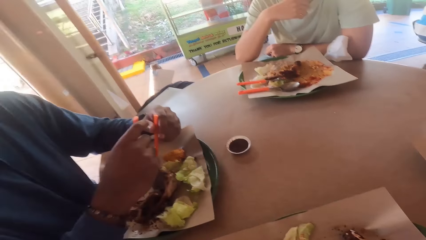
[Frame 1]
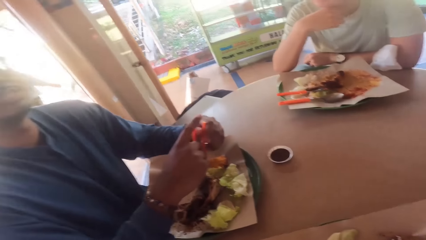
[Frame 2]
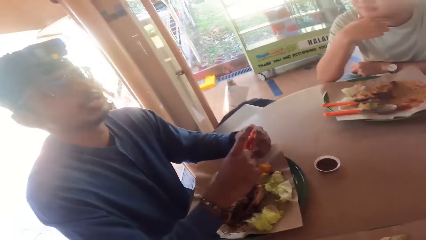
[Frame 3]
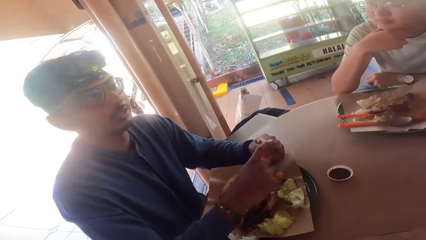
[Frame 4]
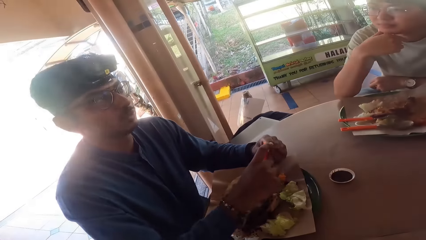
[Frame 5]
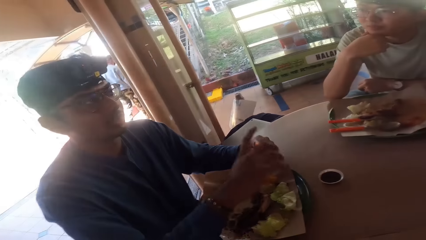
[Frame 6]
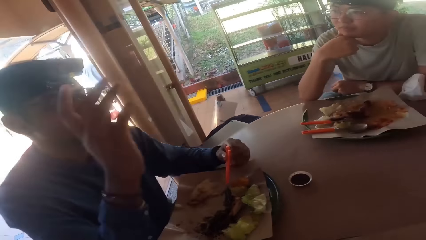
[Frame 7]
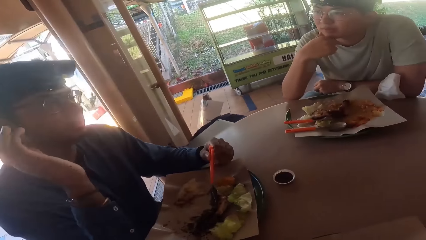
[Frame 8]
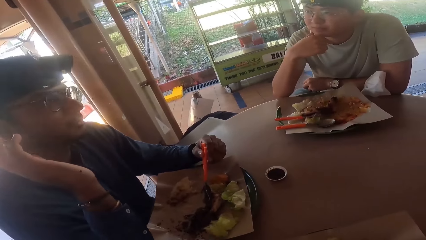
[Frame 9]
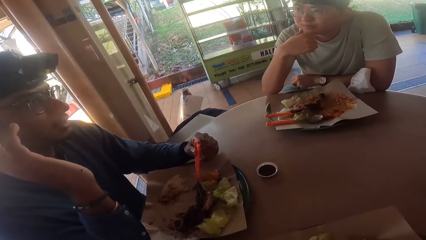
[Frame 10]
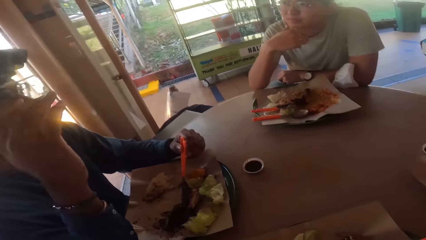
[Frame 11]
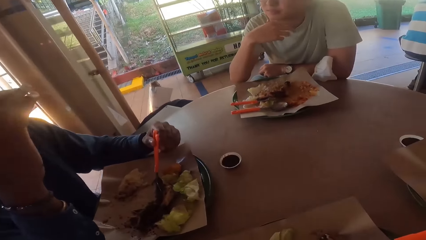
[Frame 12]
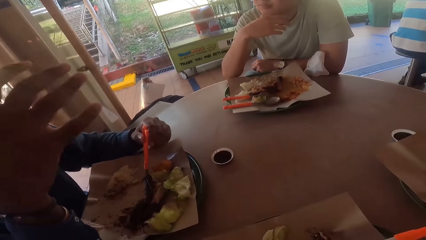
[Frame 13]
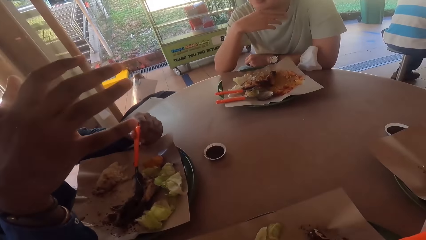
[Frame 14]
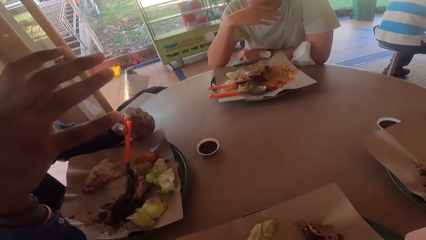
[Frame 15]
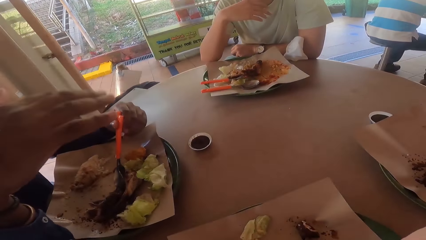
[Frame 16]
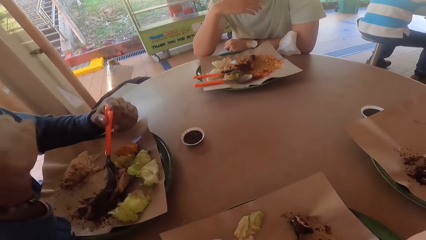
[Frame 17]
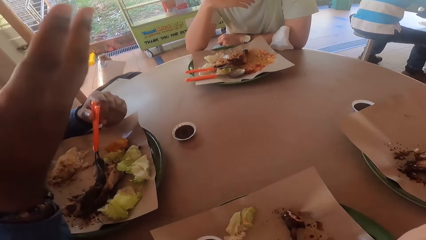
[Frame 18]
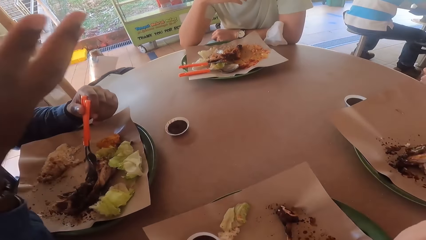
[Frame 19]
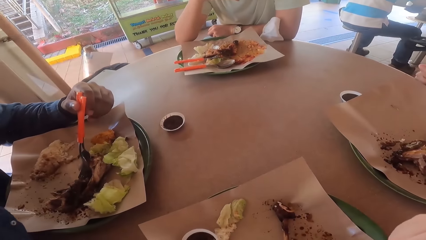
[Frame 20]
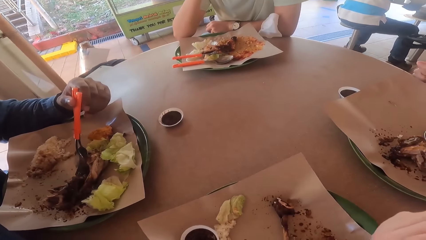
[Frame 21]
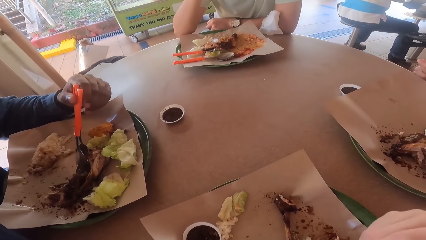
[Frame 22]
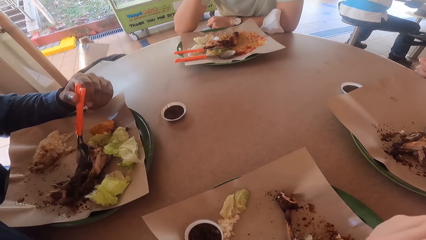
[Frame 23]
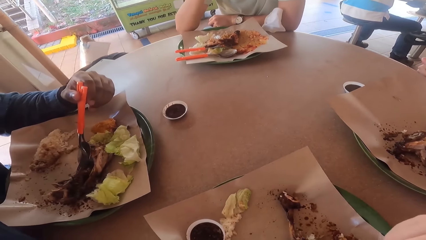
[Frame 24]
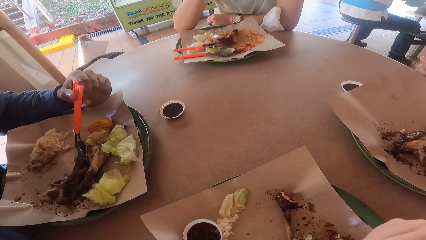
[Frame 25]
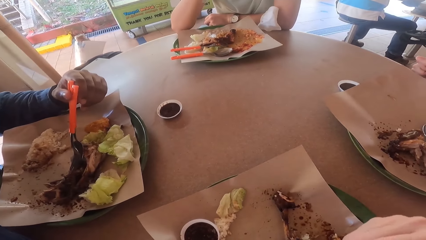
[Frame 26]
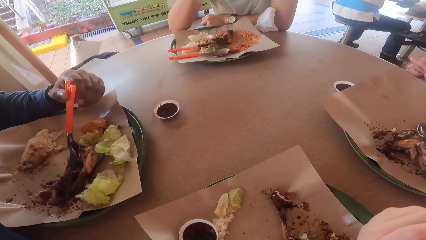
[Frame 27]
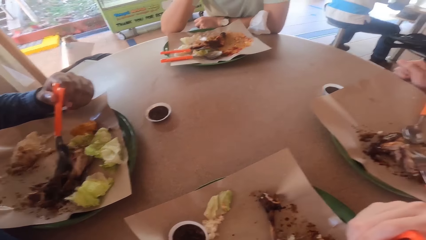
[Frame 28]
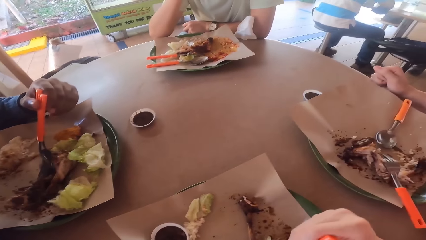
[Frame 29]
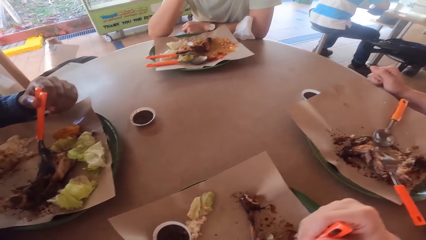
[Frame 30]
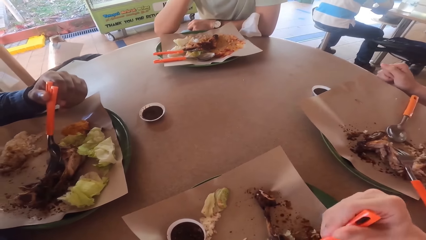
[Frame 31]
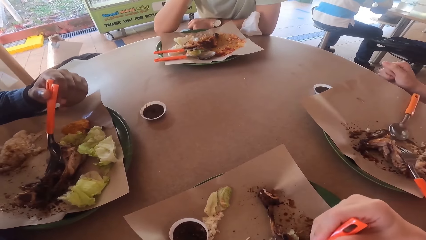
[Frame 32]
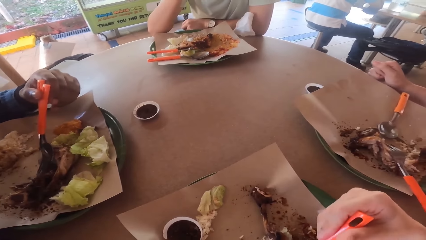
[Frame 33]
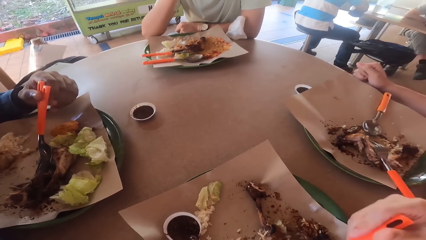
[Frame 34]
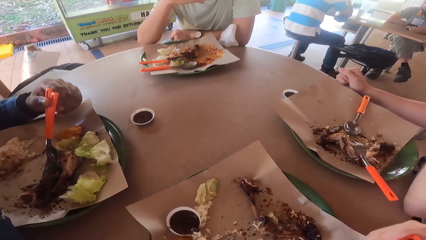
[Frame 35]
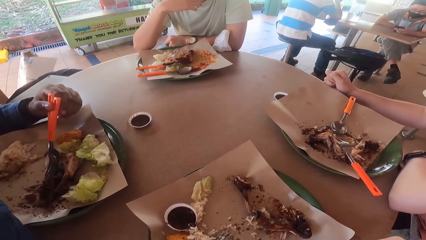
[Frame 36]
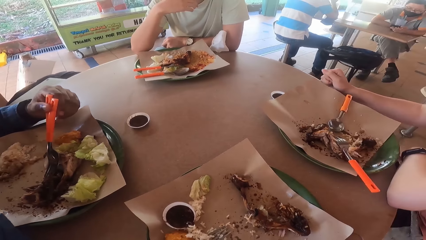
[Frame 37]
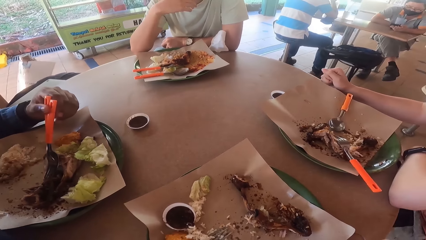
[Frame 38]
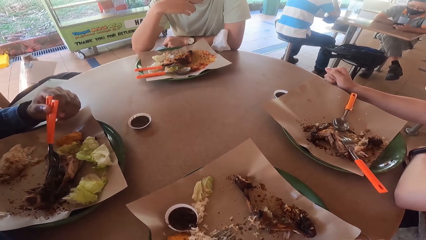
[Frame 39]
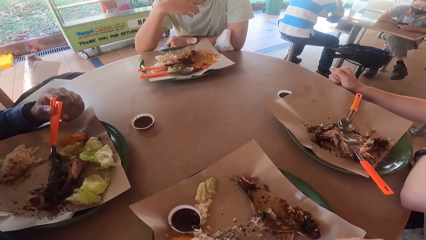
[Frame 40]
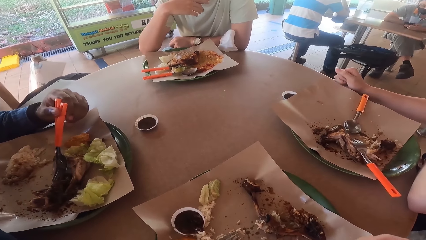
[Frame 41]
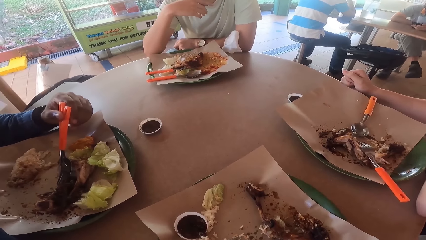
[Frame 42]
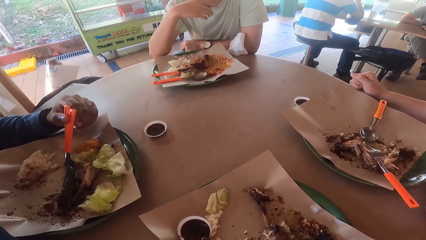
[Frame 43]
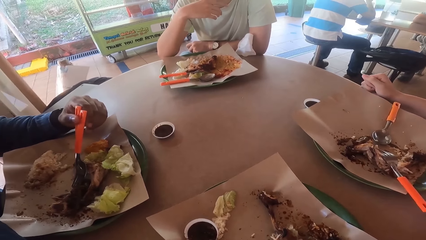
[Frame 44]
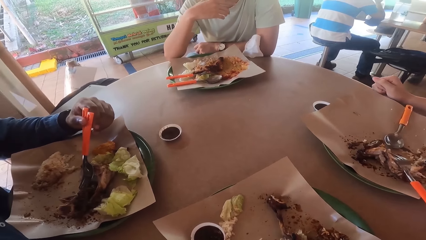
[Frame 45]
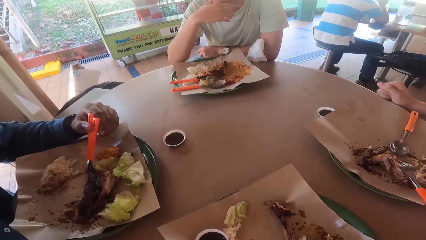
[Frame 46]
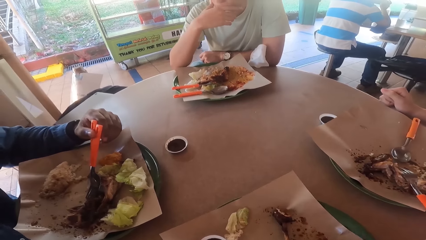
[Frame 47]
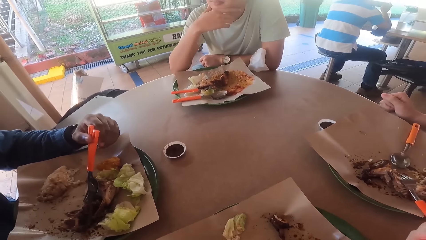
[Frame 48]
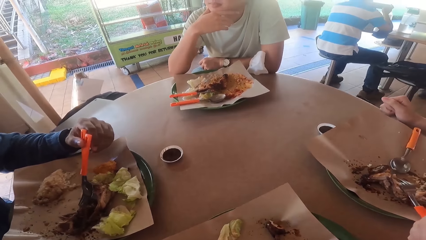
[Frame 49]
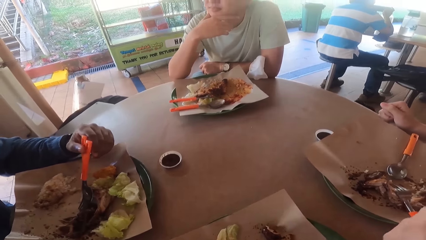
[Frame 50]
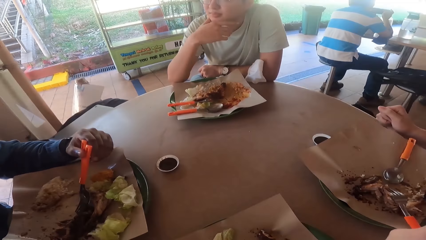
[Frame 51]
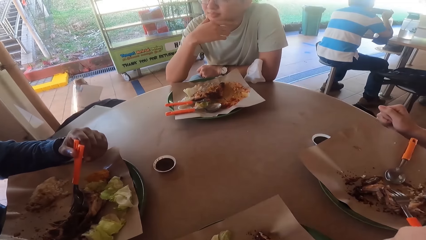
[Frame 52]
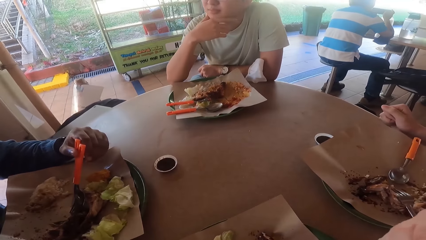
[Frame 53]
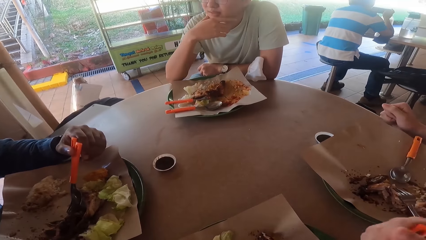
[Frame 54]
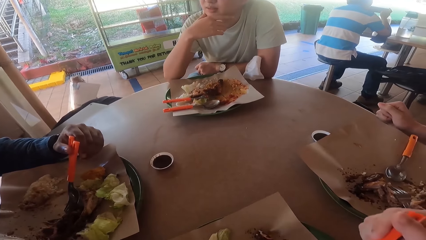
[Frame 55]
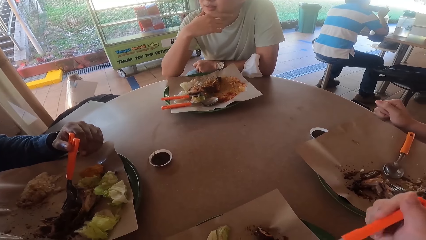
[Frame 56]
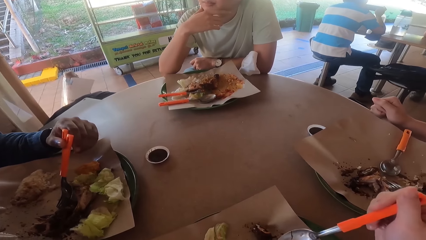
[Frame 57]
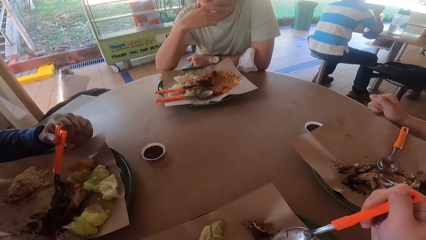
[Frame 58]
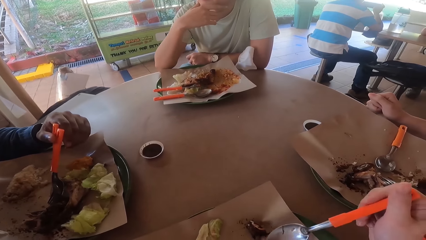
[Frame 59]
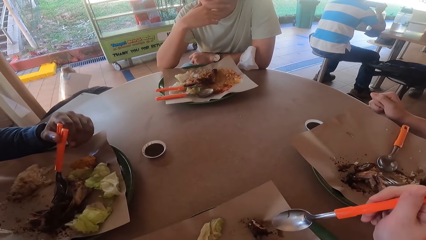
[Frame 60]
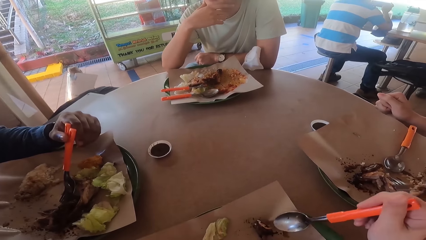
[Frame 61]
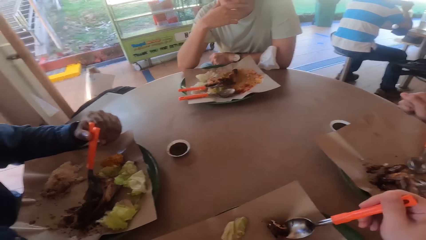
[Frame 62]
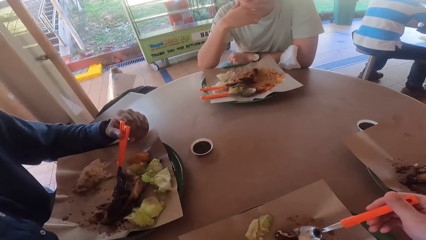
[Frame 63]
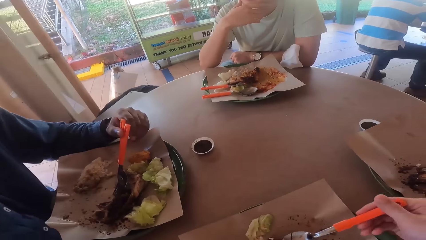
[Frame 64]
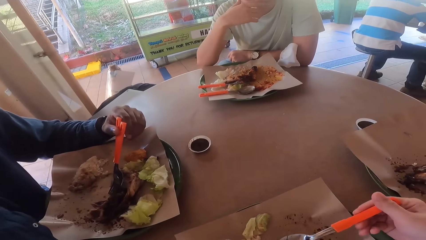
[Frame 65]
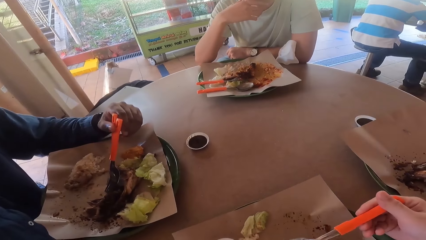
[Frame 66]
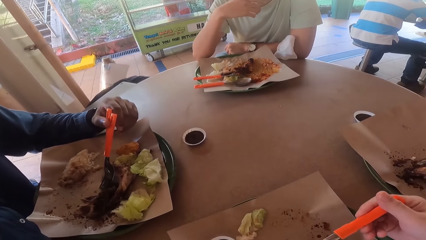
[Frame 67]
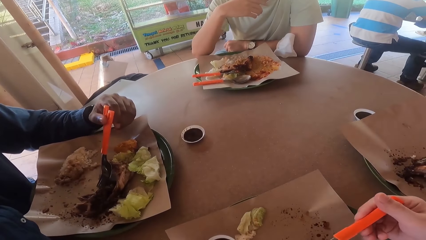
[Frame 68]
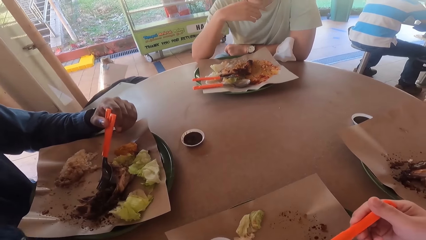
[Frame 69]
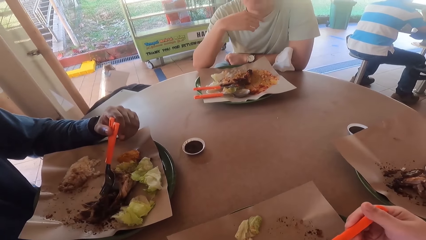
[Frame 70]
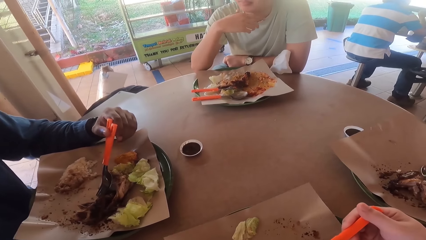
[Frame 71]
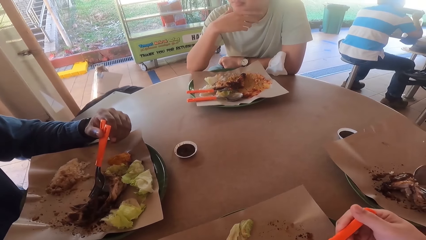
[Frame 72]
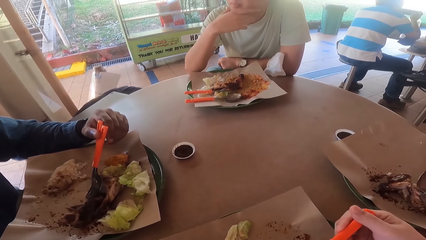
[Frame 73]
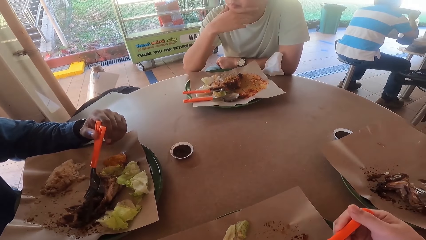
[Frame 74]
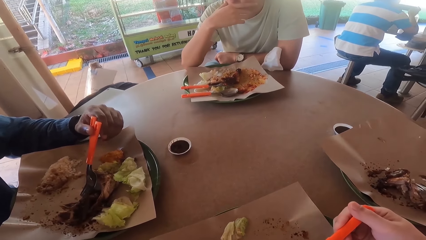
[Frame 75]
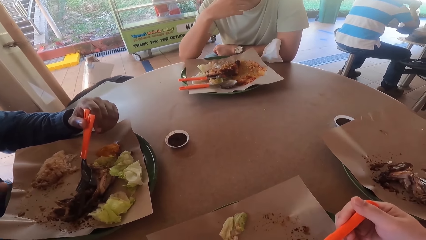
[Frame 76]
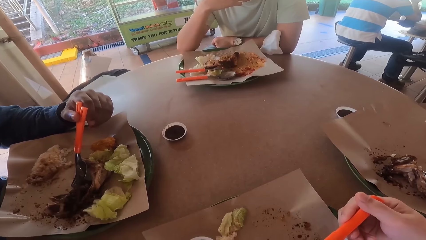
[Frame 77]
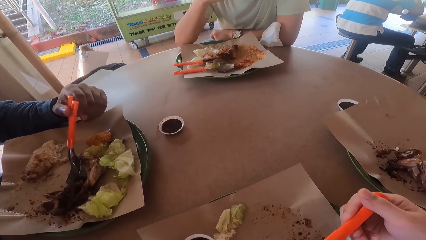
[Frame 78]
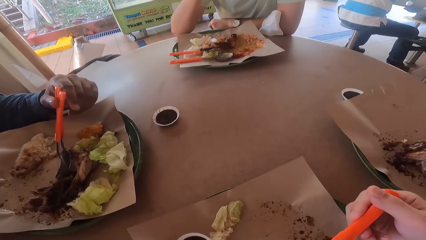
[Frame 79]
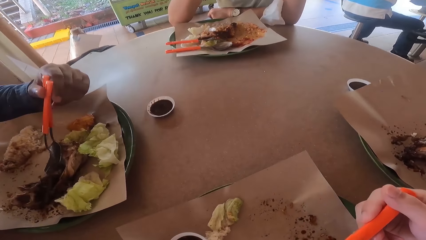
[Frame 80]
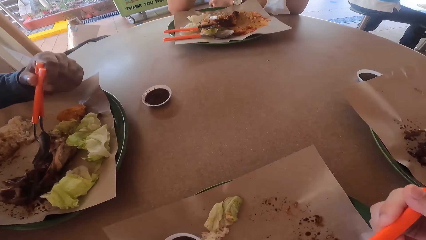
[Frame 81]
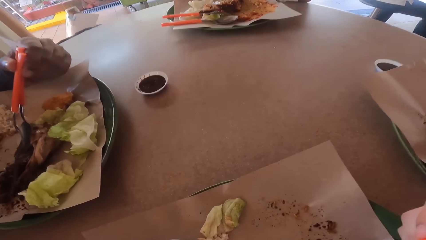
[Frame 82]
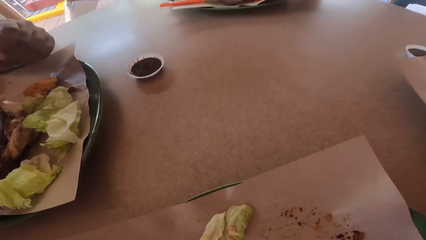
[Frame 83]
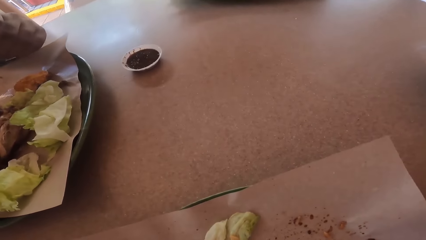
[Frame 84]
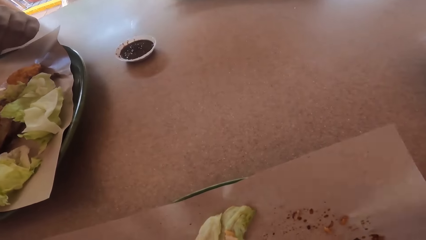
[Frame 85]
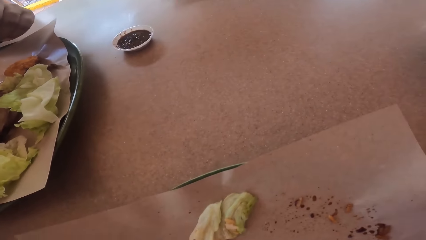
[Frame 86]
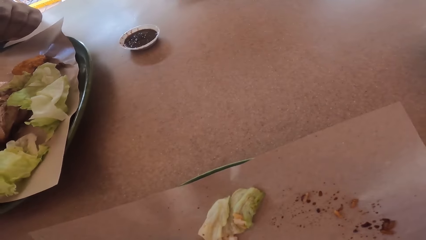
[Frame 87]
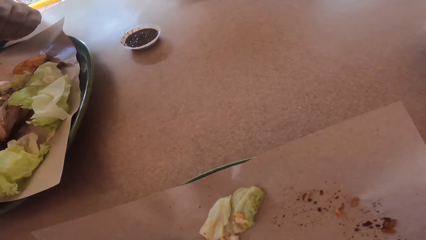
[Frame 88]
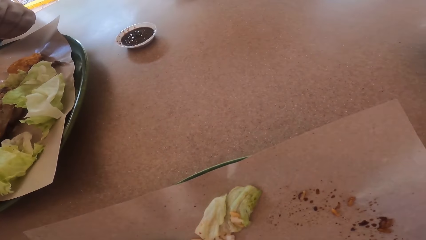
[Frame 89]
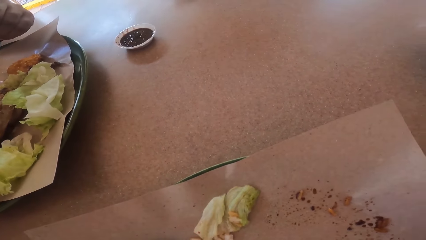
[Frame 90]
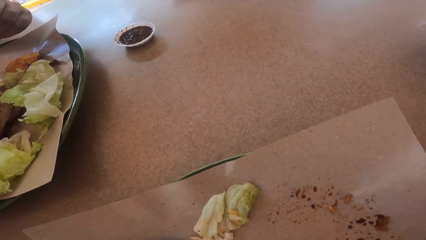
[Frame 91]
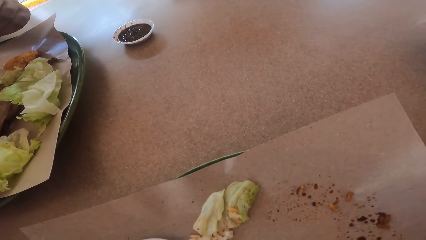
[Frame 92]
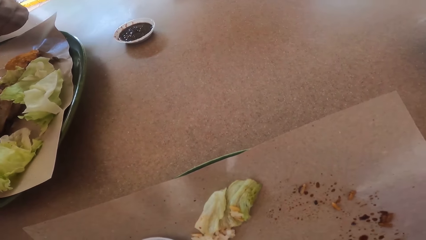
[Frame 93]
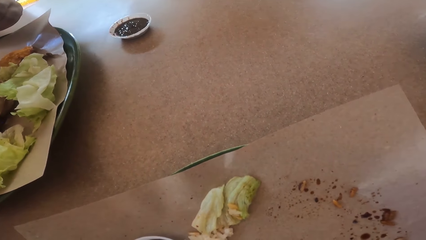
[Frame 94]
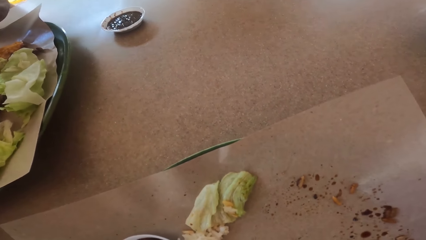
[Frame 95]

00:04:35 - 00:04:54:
A man makes a hand gesture. The camera wearer eats food from his plate.
